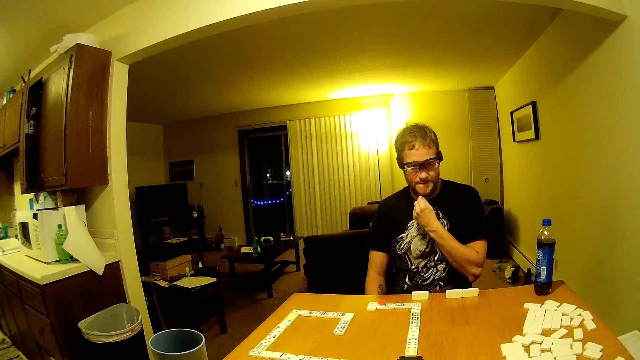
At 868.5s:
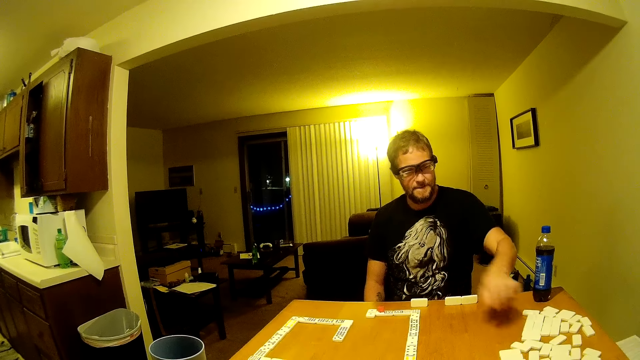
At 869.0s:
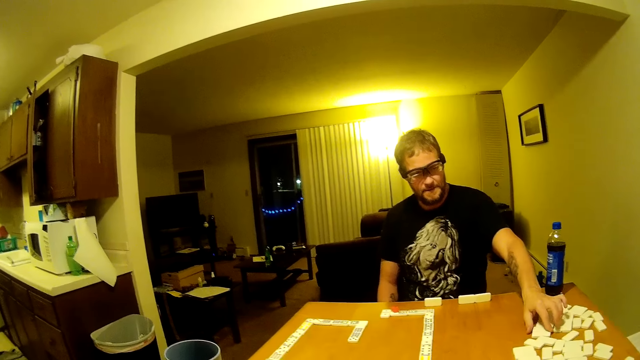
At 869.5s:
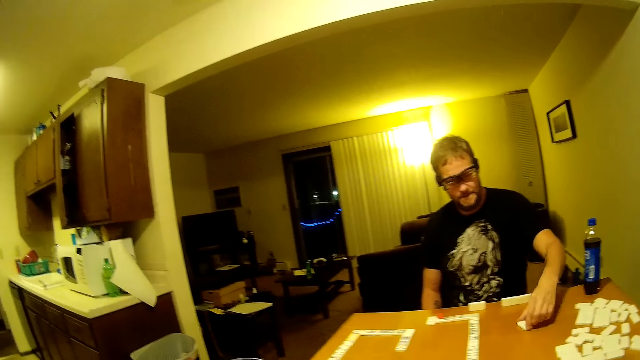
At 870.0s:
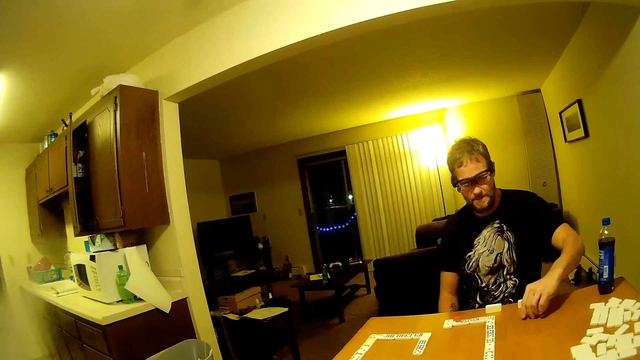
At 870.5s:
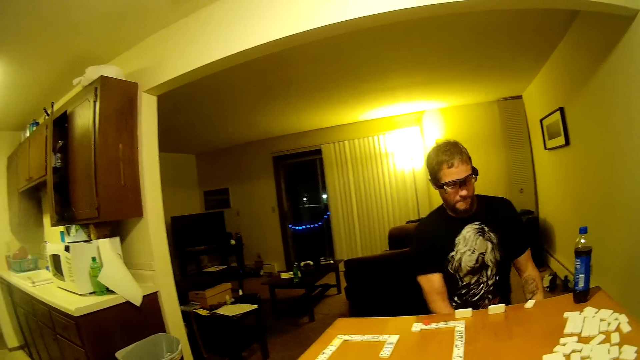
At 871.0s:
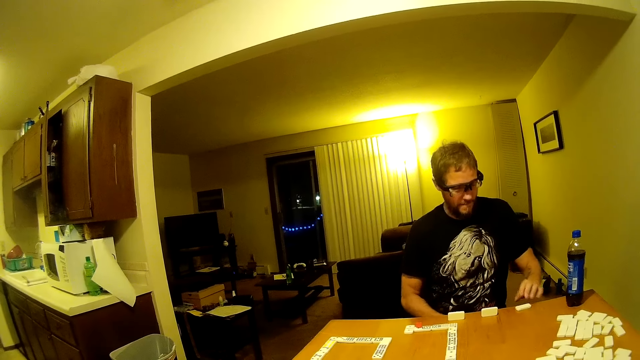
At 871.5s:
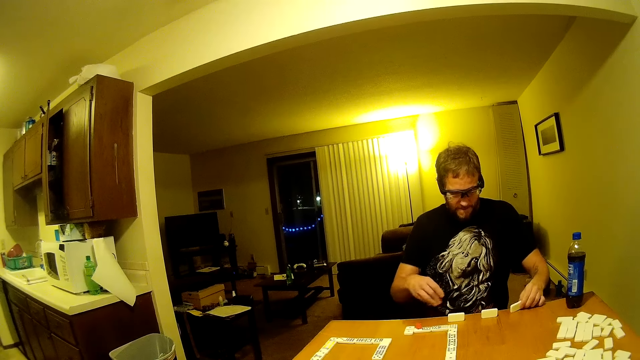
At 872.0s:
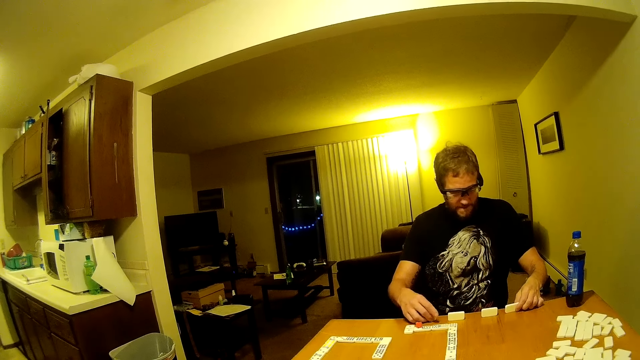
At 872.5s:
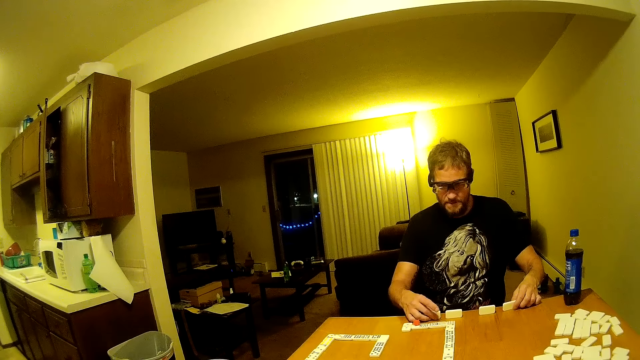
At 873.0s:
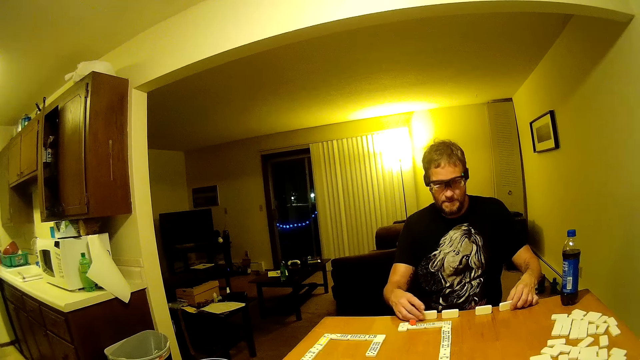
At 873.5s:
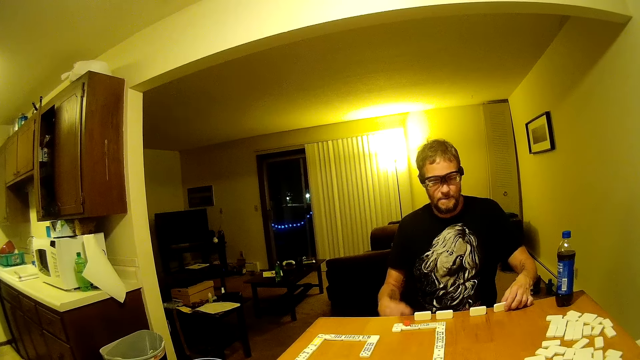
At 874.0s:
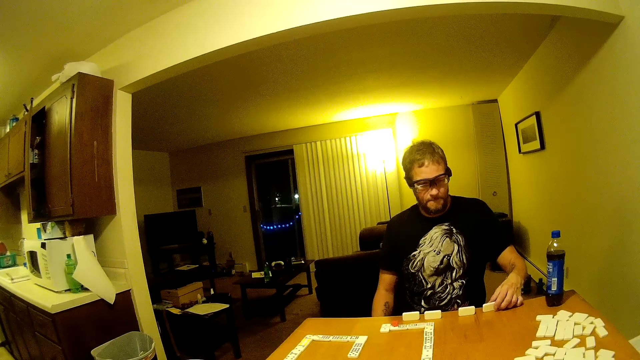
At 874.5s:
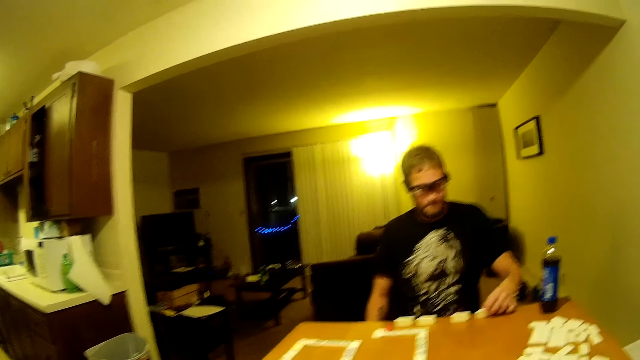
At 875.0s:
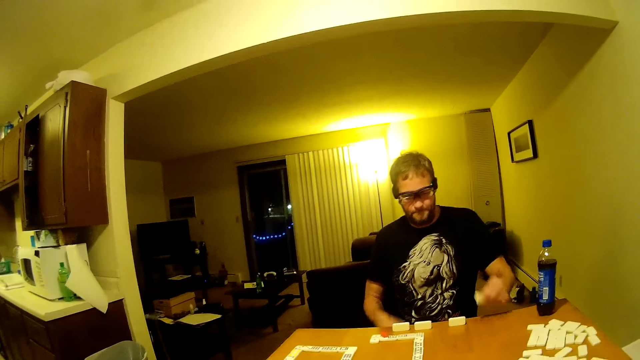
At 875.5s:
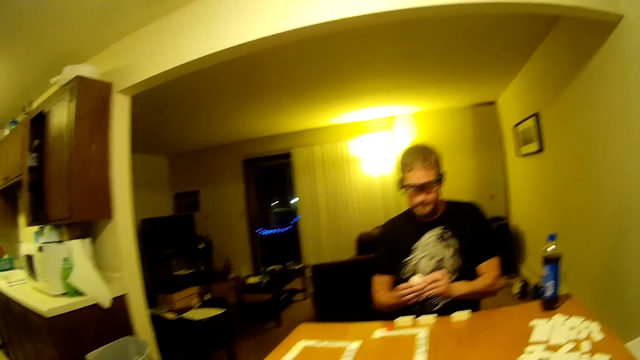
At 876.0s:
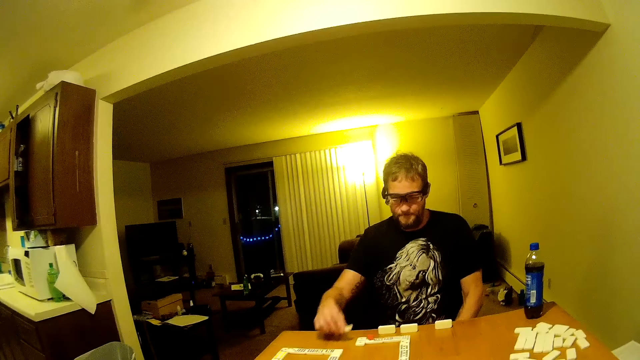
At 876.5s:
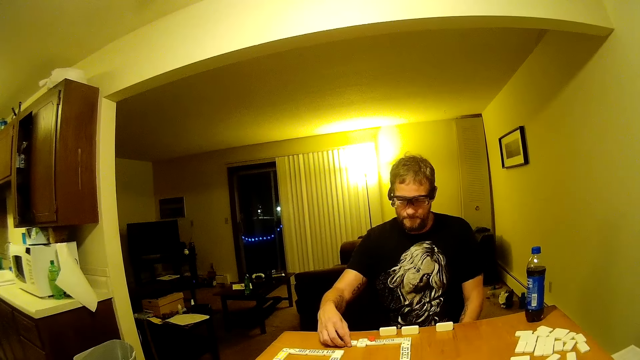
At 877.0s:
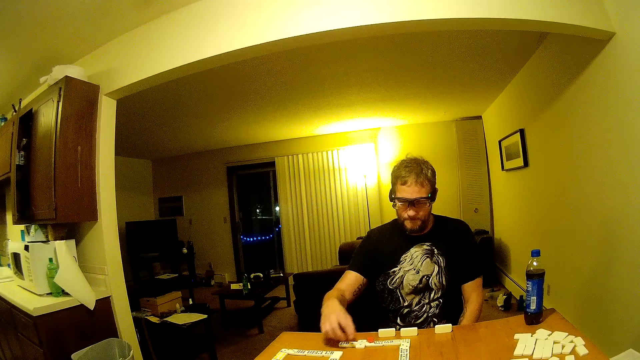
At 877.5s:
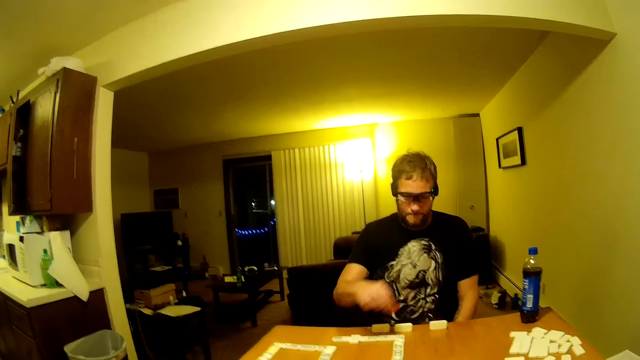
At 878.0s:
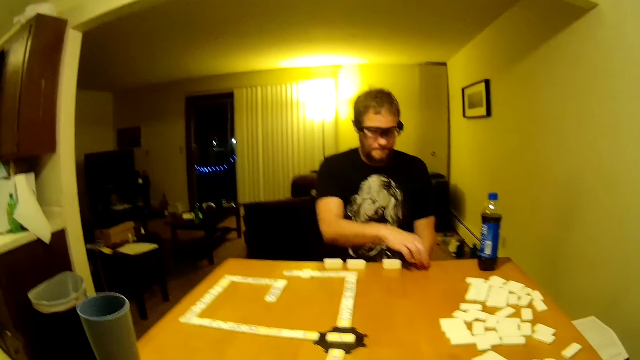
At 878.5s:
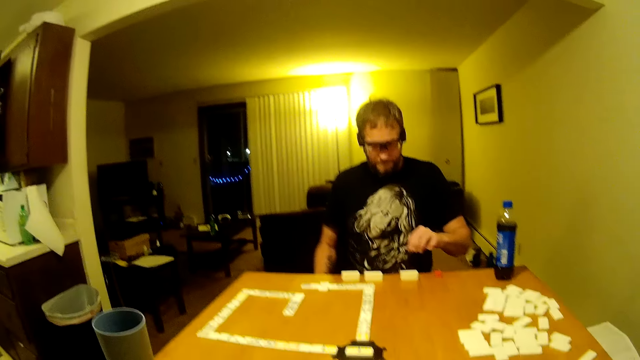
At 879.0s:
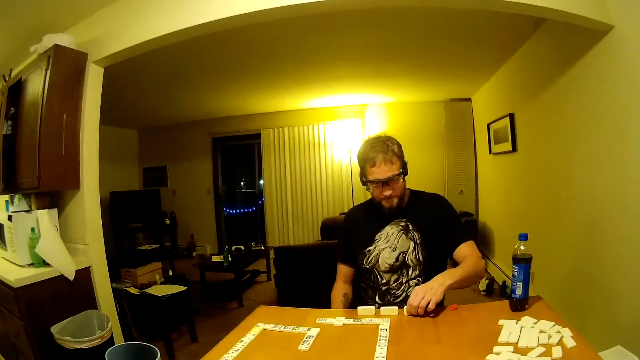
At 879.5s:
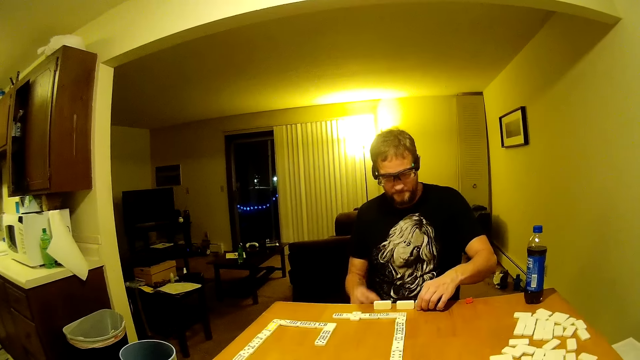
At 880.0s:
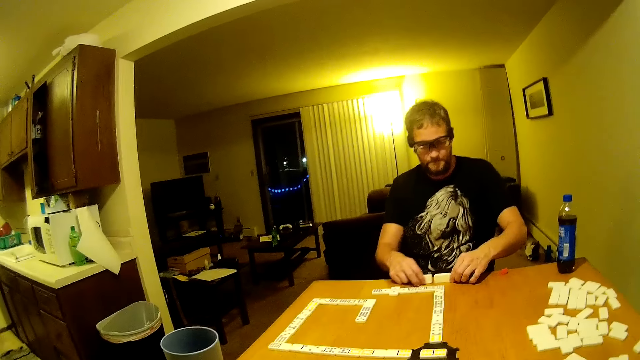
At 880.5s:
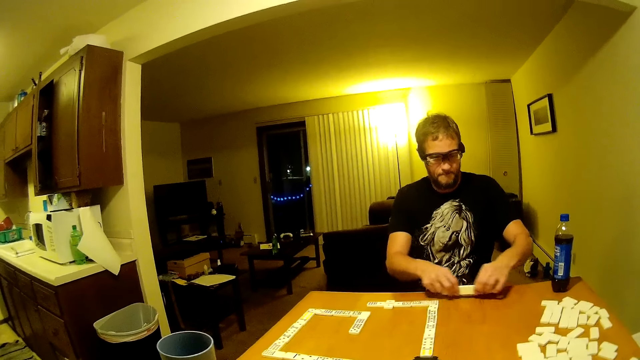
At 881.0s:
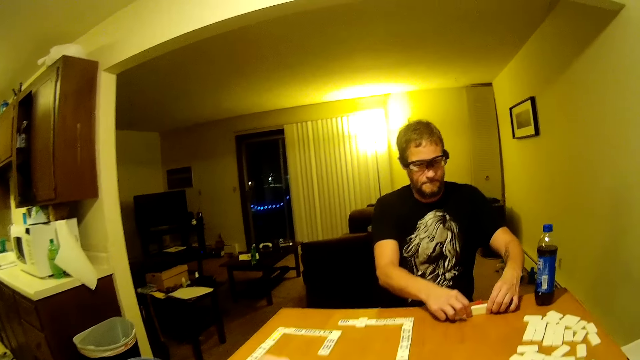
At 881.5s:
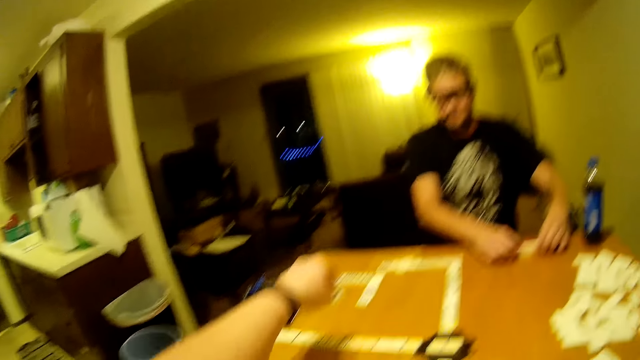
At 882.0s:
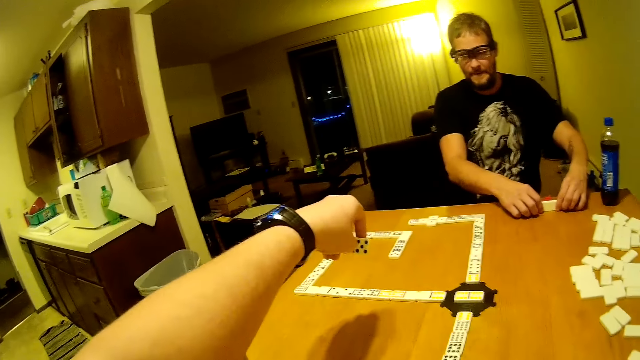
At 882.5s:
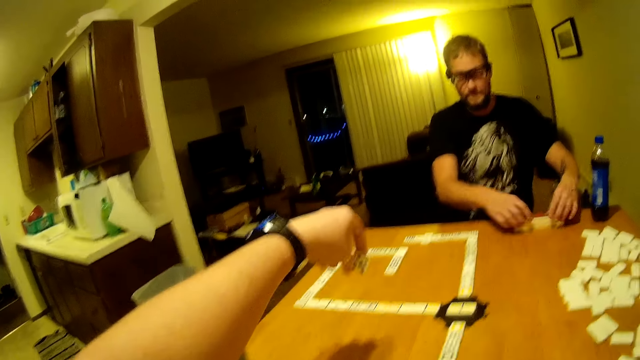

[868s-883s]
A man drags a domino piece, picks a domino from the table and knocks the domino pieces. The man drops a domino on the table, turns the domino piece, places the domino on the table and drags the domino piece on the table. The man picks a domino from the table, passes the domino piece to the other hand and places the domino on the table. The man picks something and places something on the table. The man drags the domino piece on the table, drags the domino pieces, picks the domino pieces and puts the domino pieces on the table. The camera wearer moves a domino piece around and picks a domino from the table.

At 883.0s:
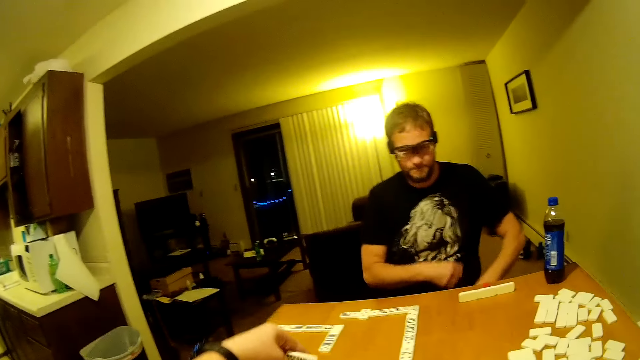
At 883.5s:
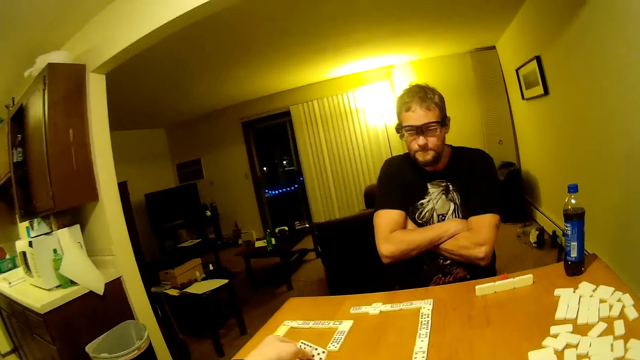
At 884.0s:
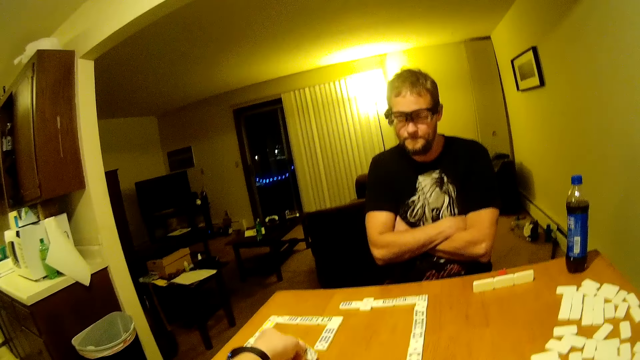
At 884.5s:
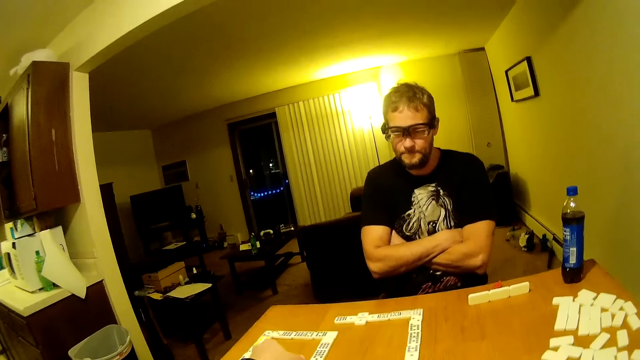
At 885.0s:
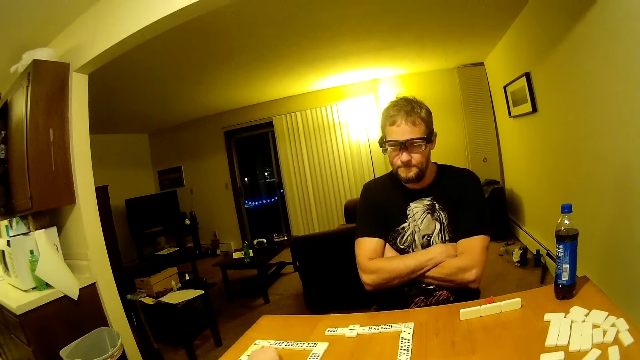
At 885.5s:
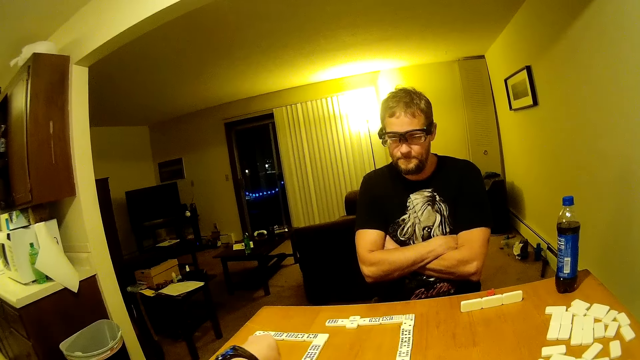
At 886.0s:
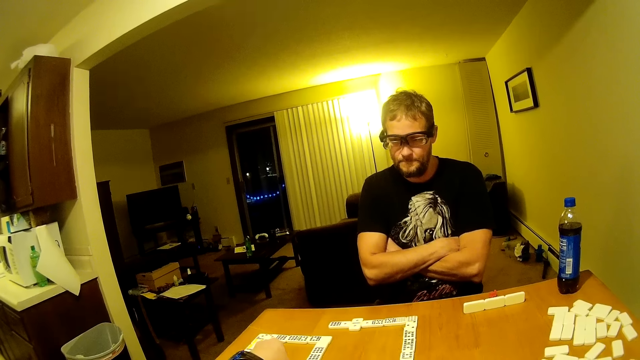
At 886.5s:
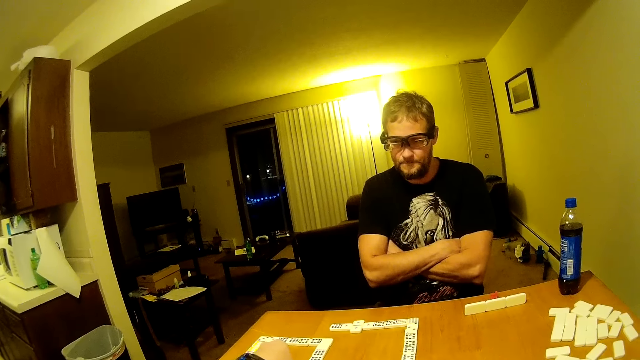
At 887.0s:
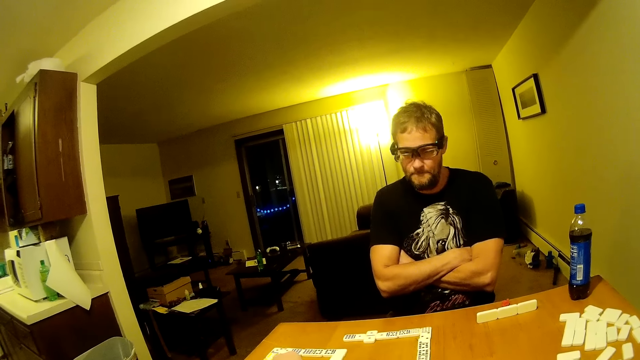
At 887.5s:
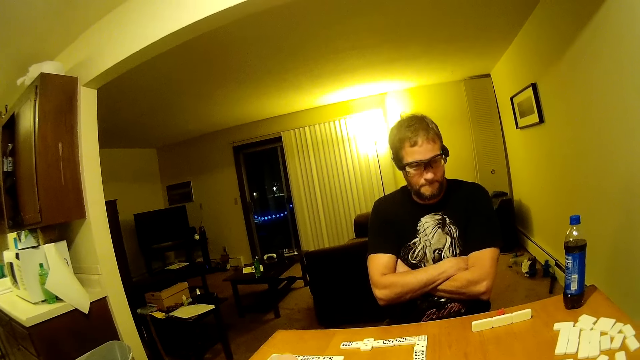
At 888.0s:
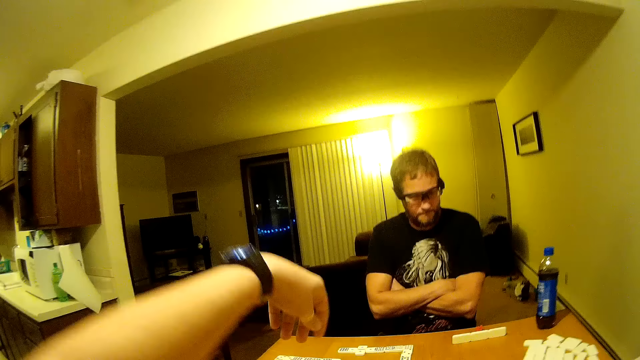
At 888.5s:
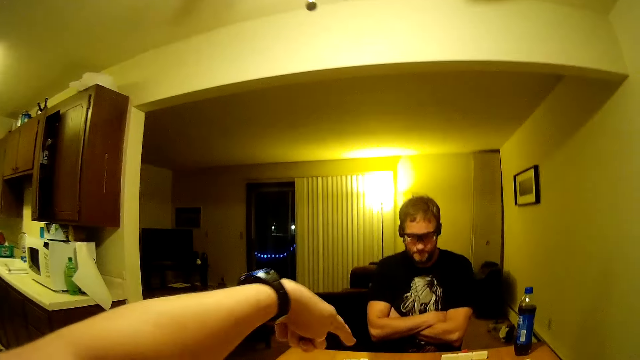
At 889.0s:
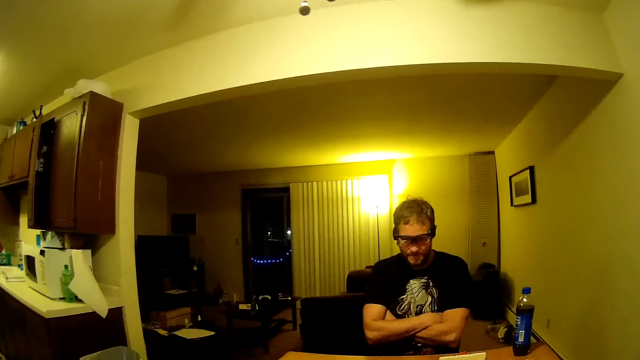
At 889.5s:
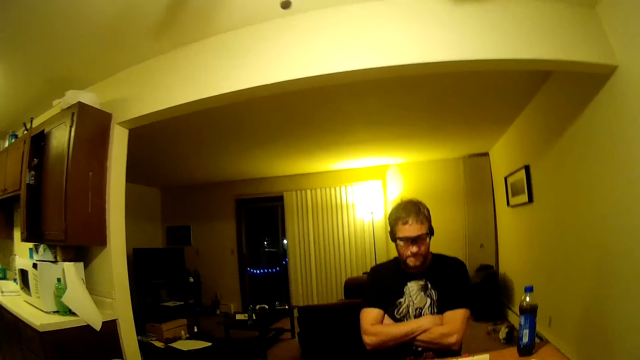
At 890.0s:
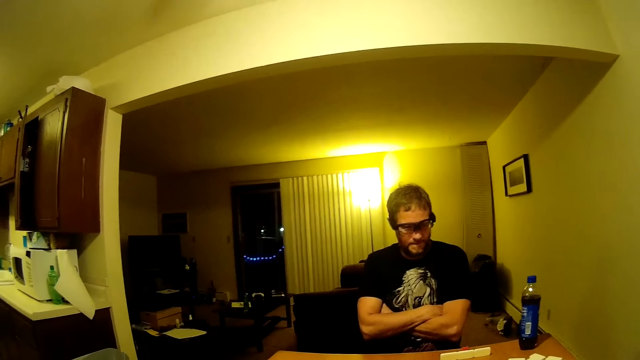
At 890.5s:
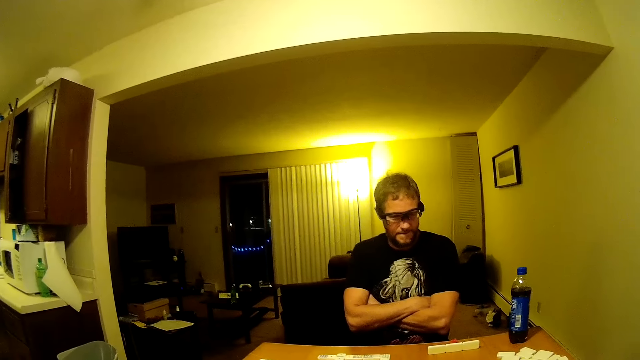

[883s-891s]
A man folds hands. The camera wearer places the domino on the table. They move the hand and speak to the man.
